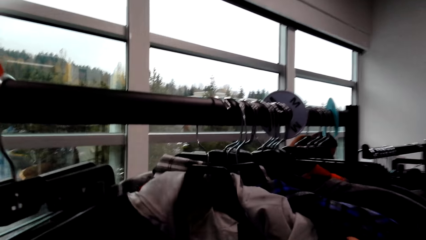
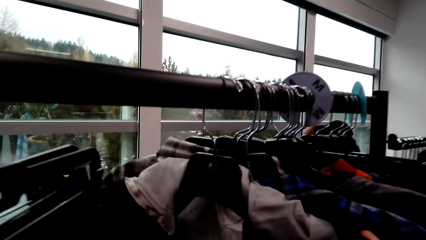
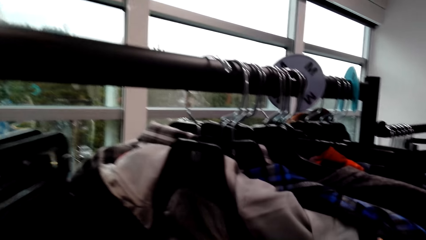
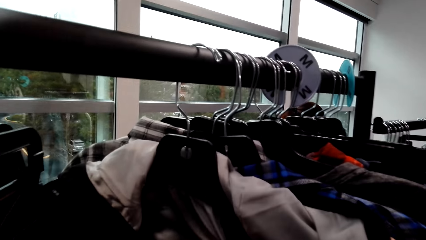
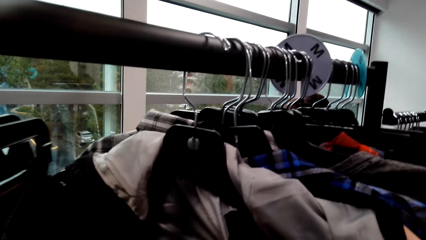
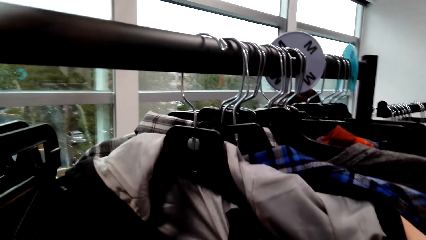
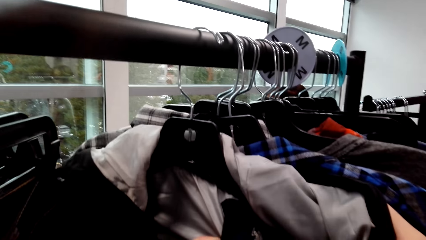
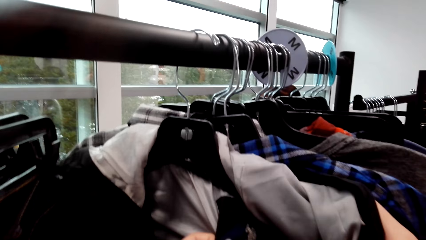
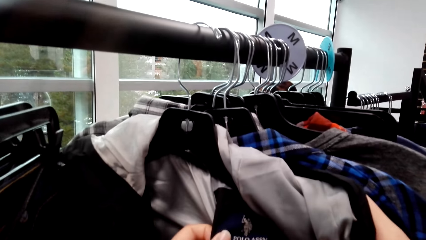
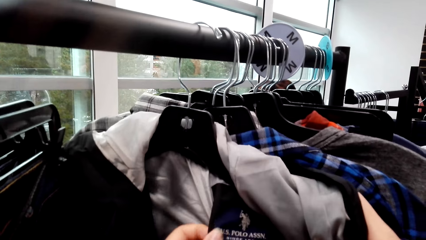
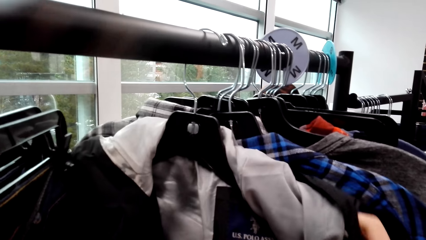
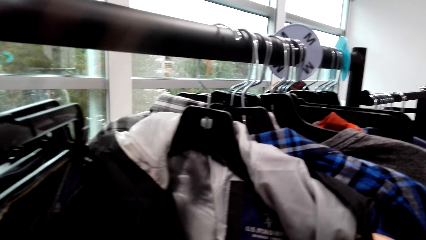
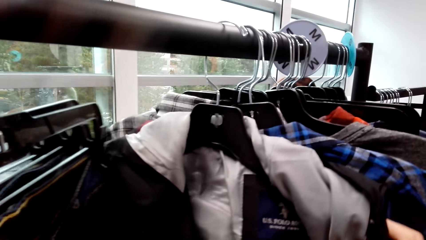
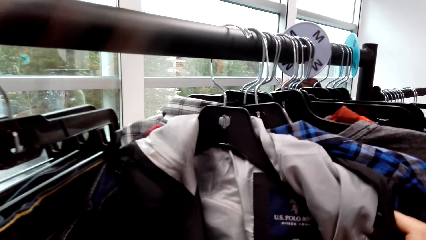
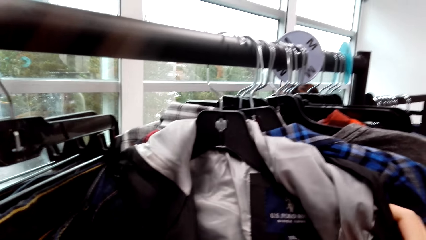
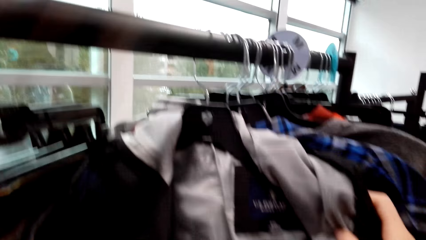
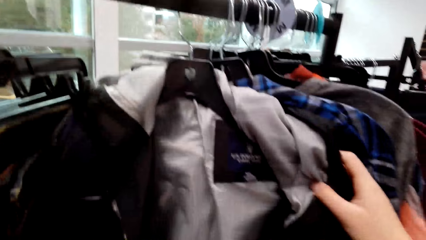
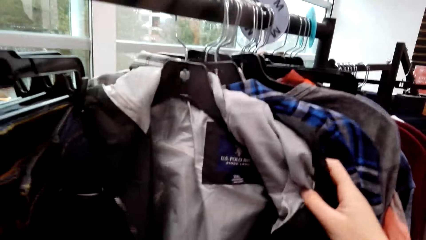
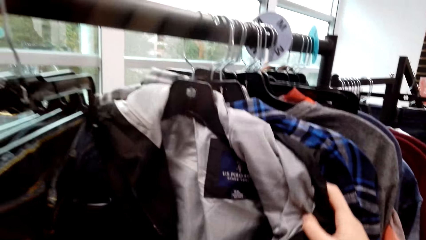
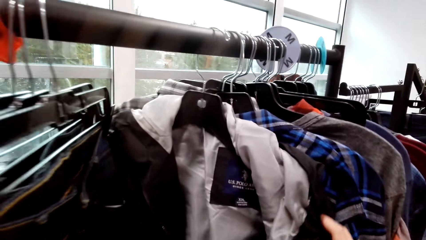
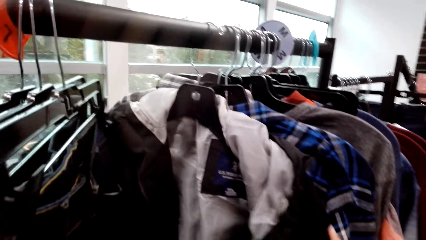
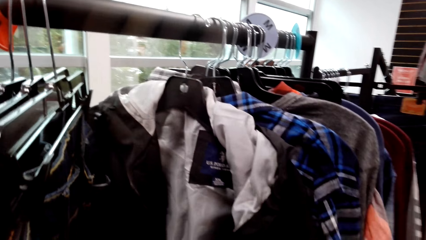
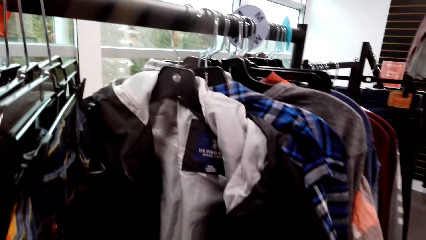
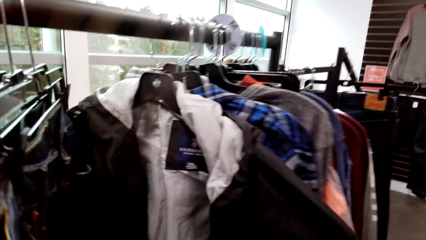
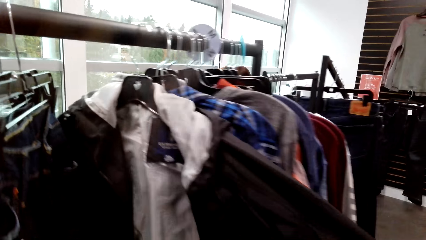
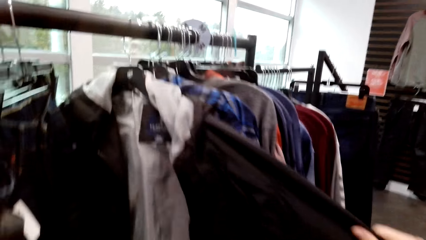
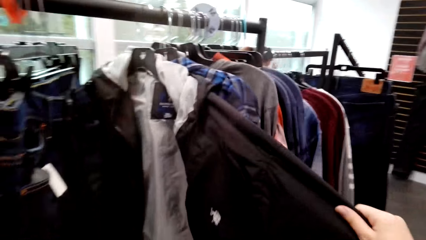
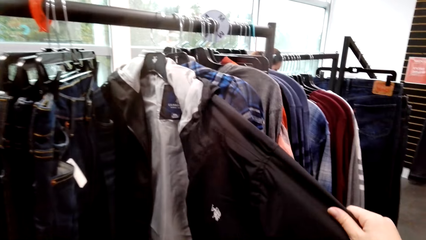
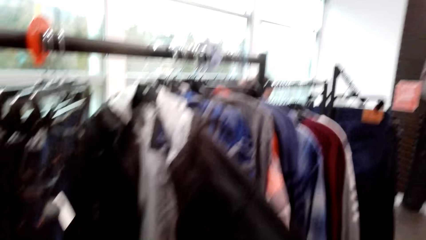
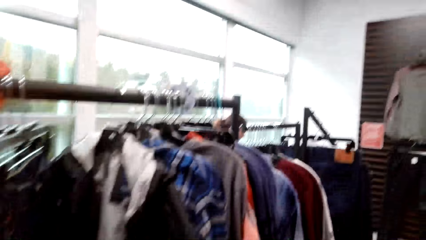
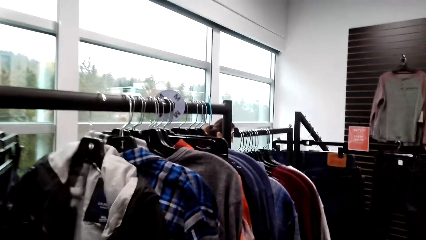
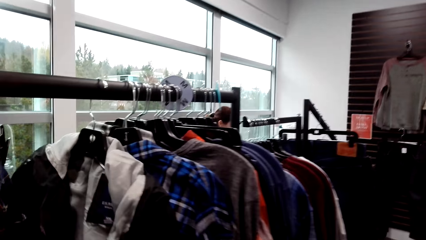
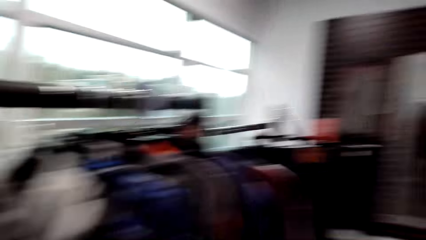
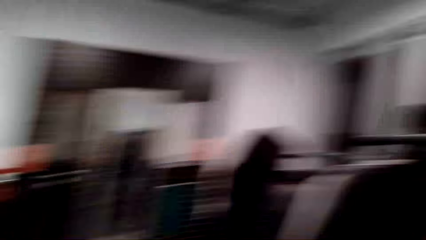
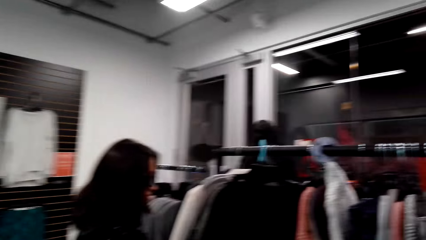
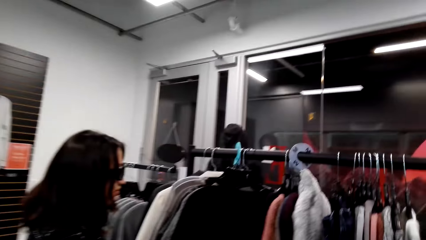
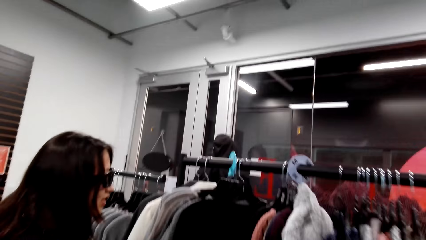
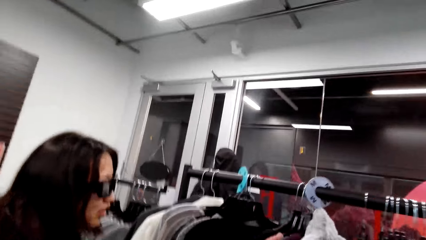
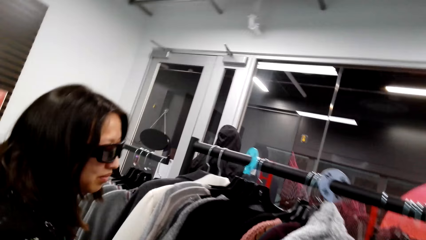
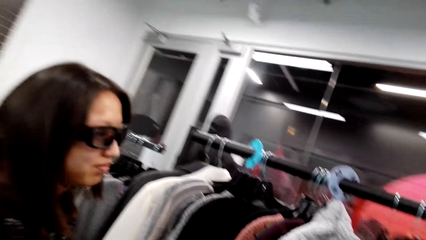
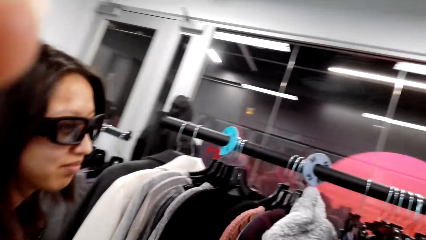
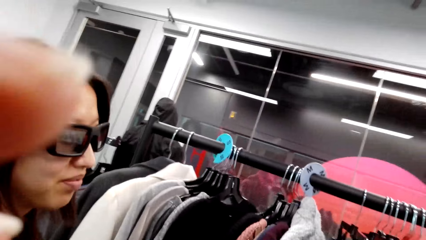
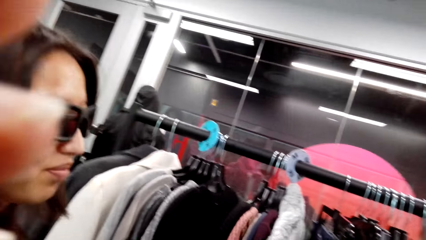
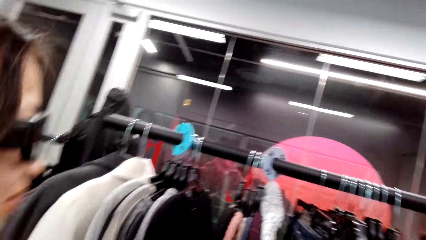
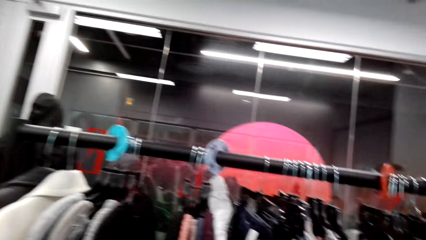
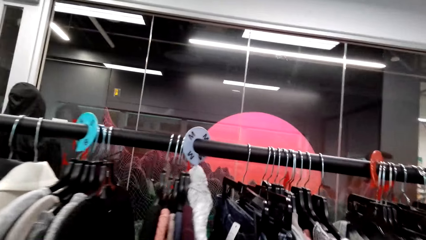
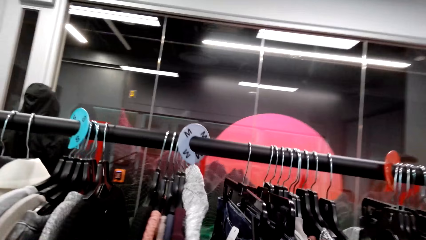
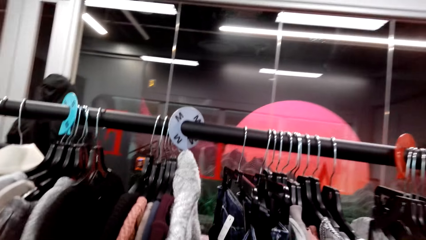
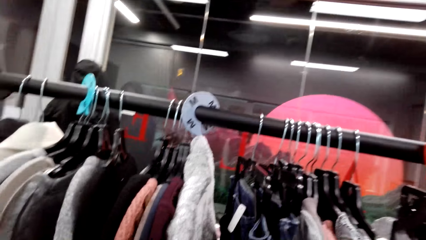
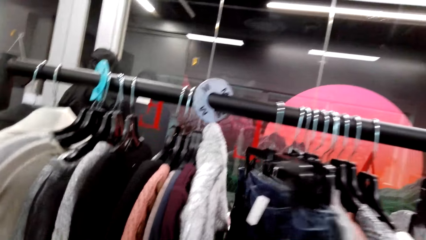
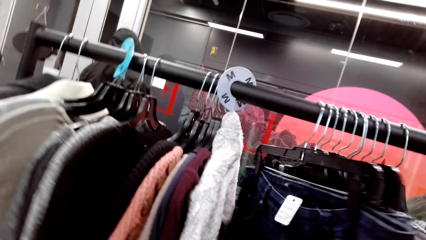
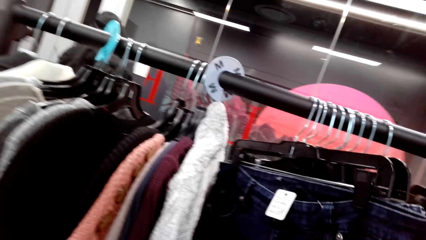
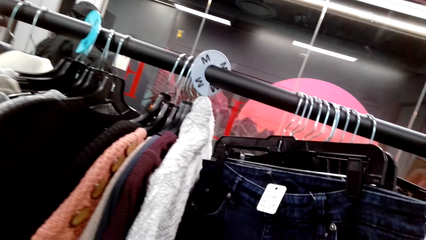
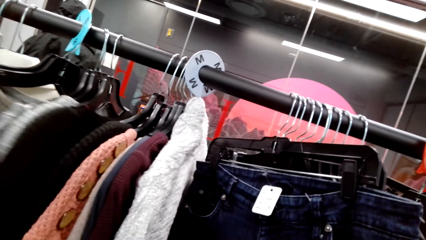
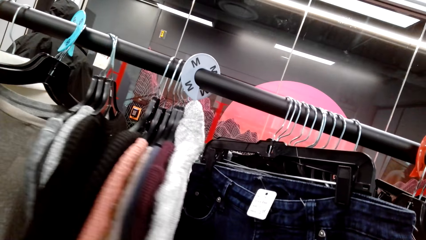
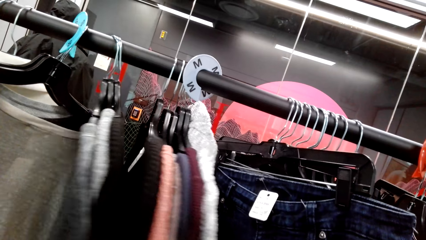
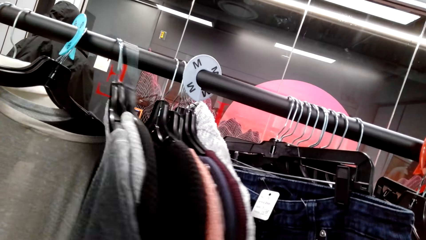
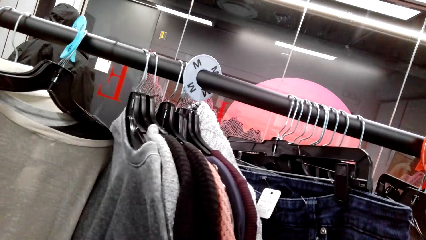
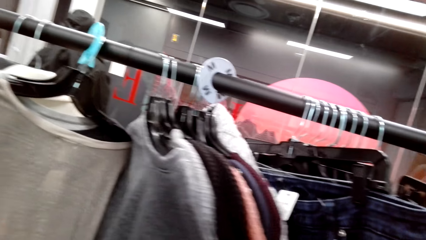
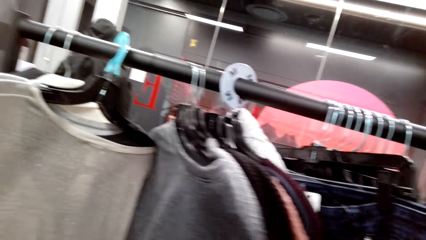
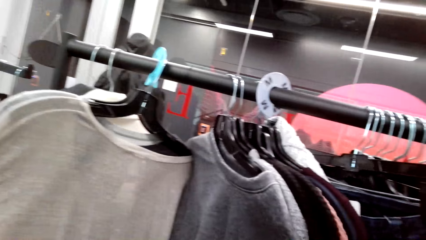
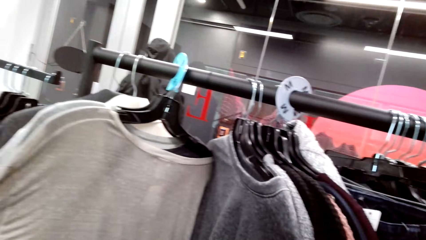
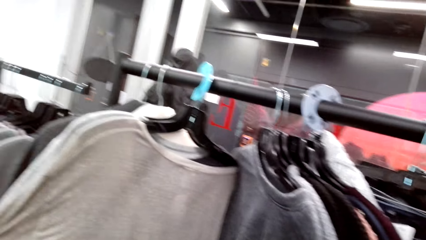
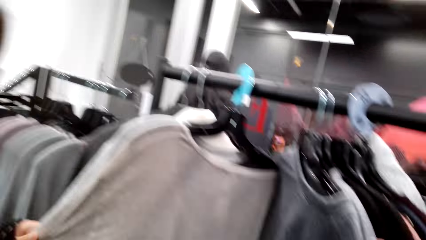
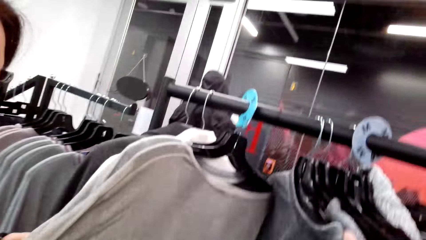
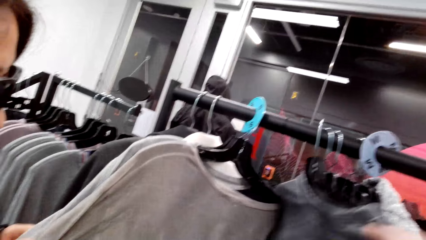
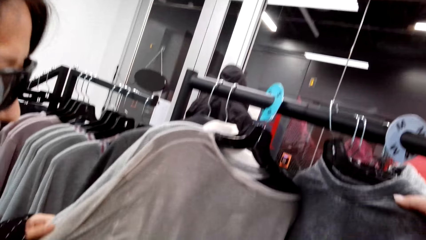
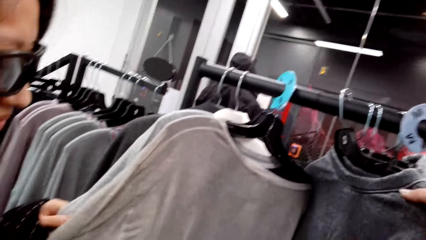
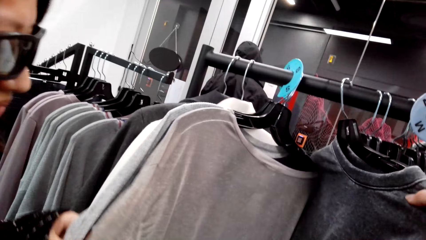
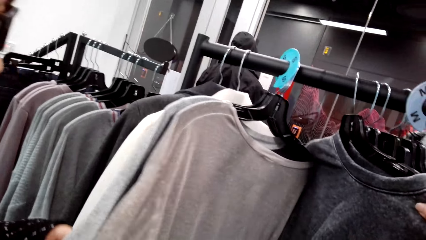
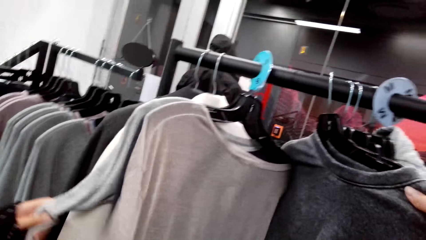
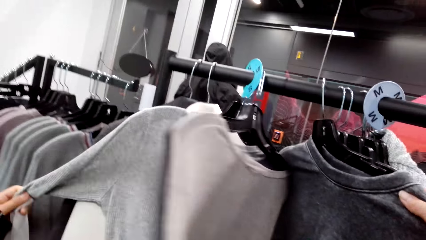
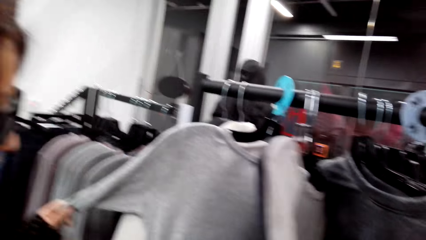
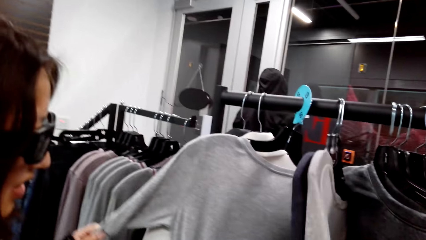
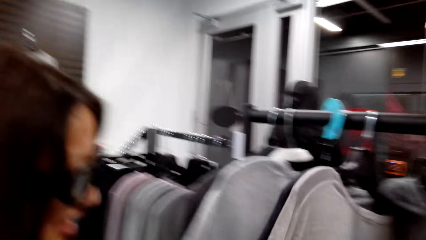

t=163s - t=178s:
The camera wearer looks at a woman. A man looks at the clothes. The woman pushes the clothes. The camera wearer looks at the clothes. The man looks at the clothes. The camera wearer looks at the clothes.
